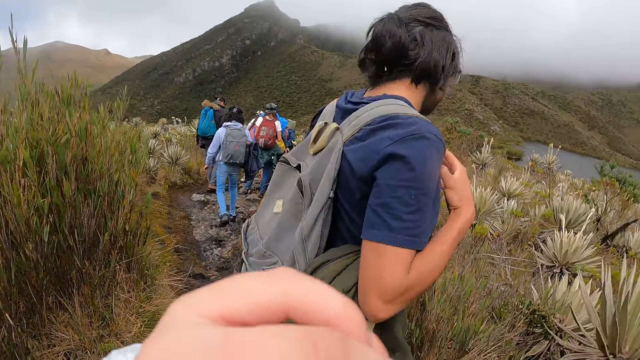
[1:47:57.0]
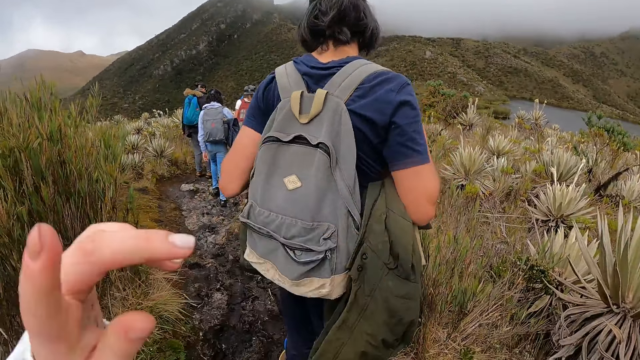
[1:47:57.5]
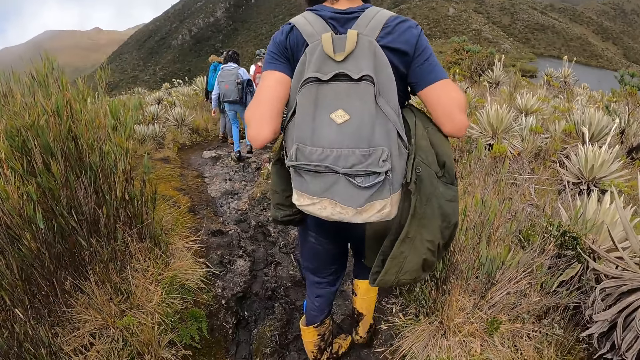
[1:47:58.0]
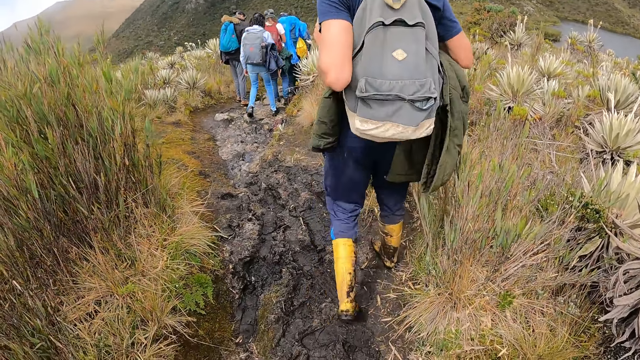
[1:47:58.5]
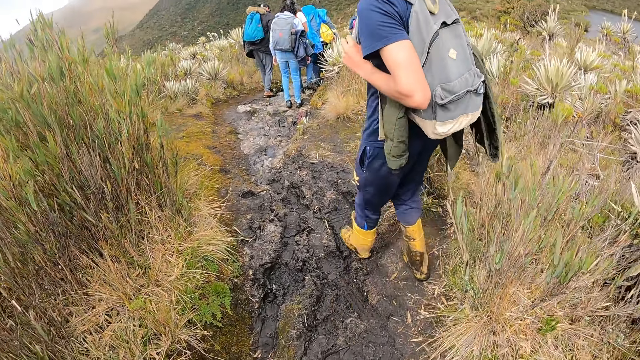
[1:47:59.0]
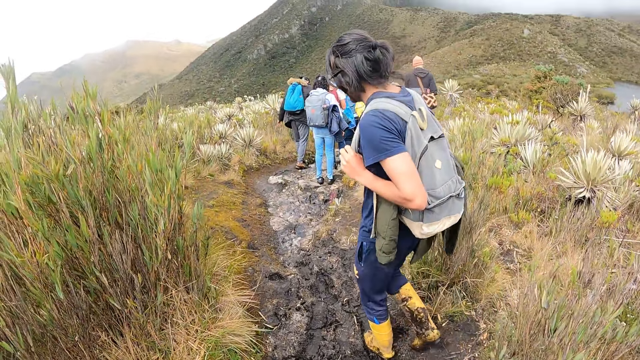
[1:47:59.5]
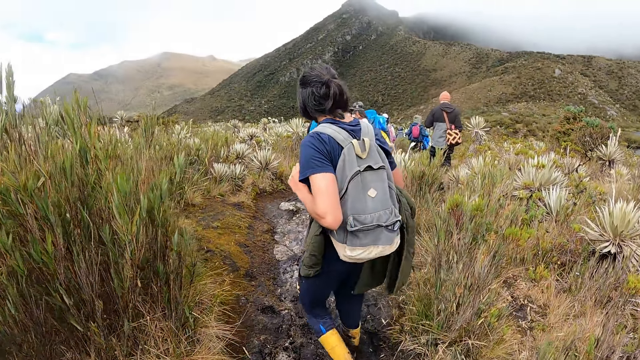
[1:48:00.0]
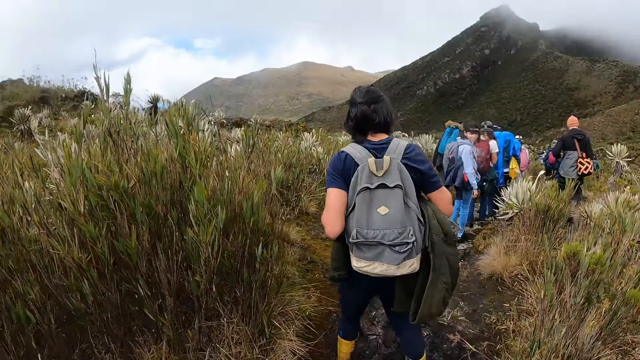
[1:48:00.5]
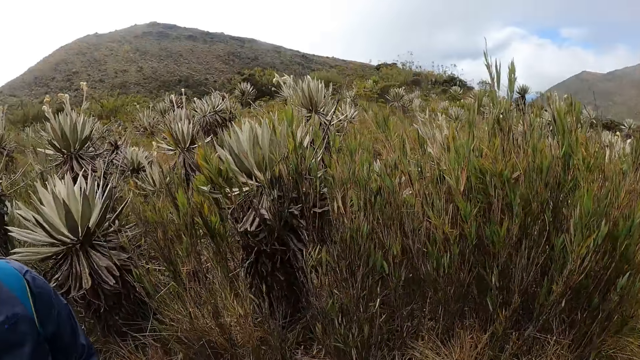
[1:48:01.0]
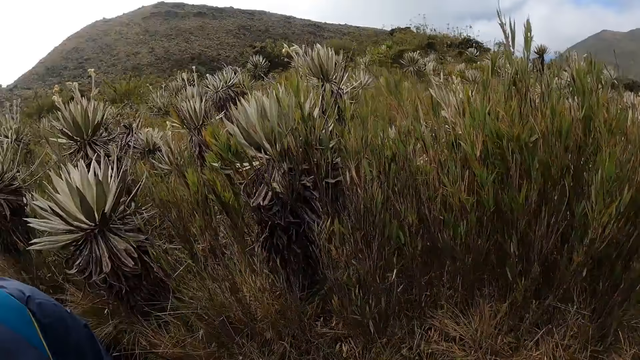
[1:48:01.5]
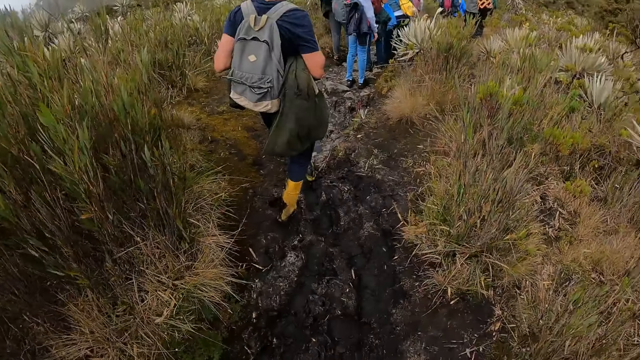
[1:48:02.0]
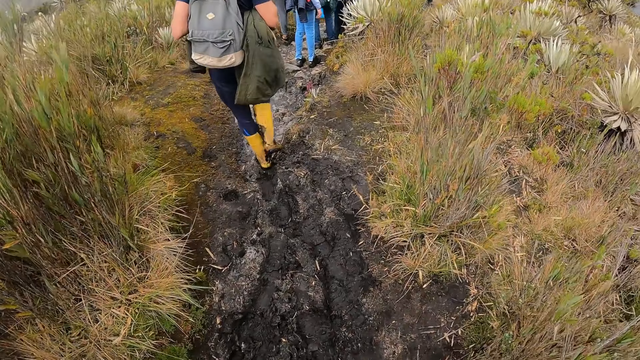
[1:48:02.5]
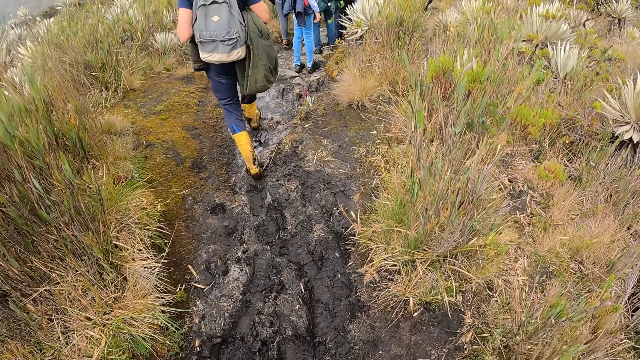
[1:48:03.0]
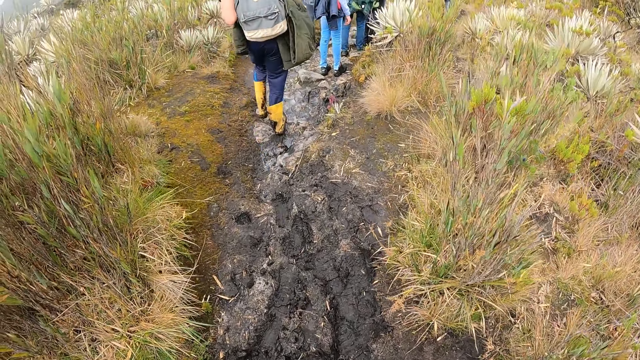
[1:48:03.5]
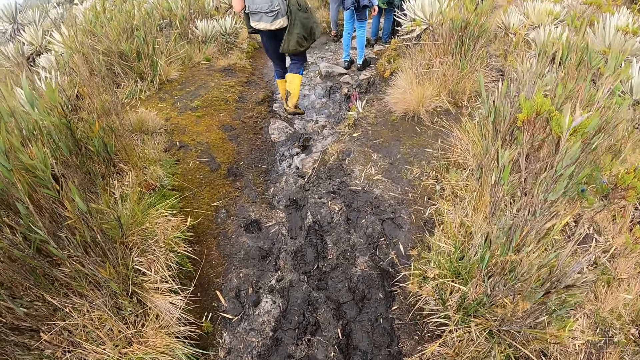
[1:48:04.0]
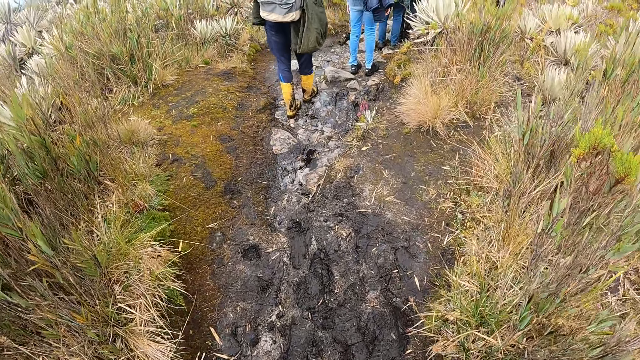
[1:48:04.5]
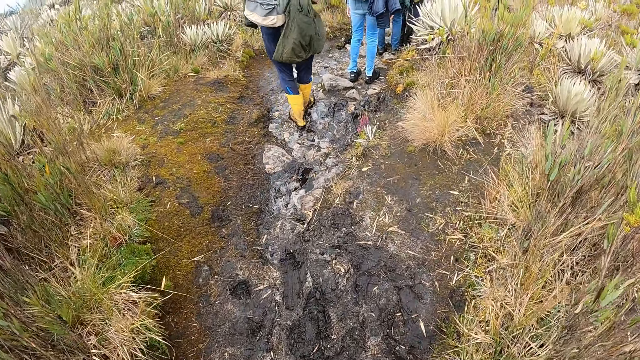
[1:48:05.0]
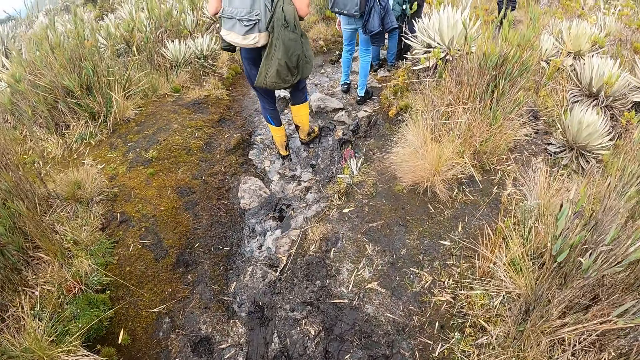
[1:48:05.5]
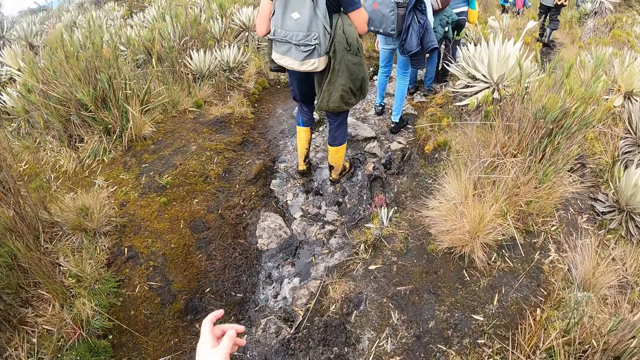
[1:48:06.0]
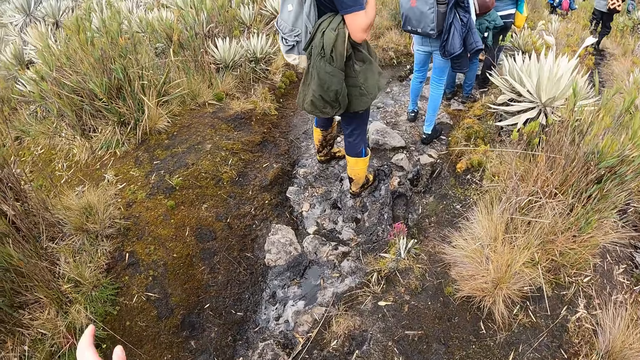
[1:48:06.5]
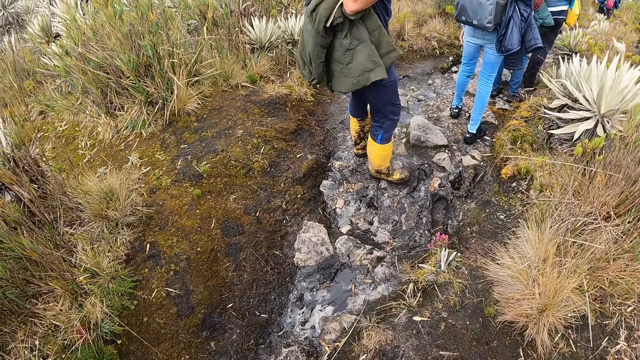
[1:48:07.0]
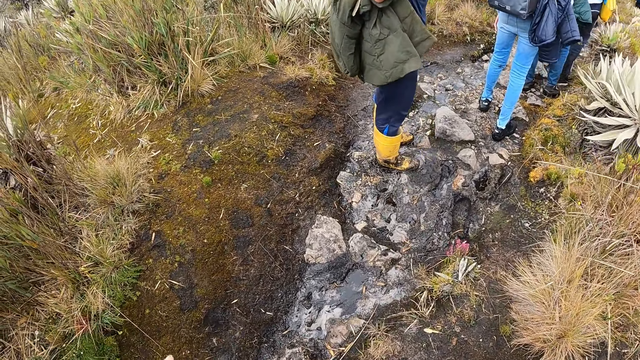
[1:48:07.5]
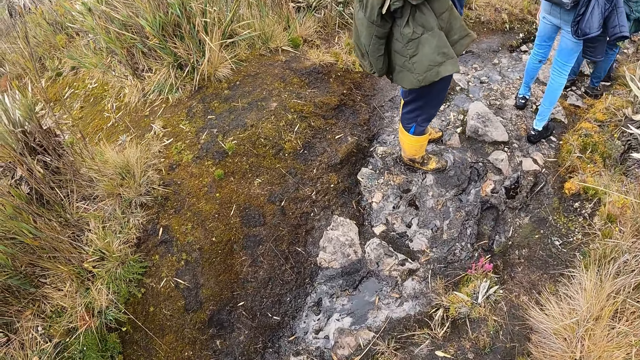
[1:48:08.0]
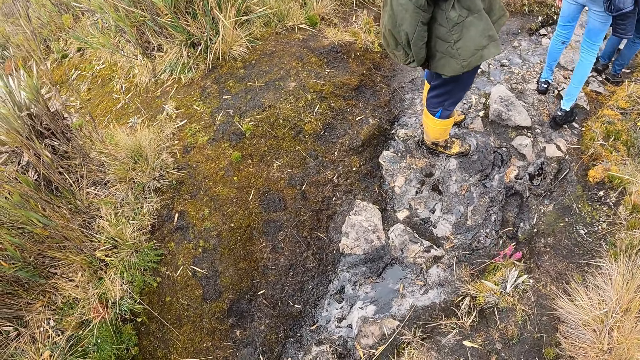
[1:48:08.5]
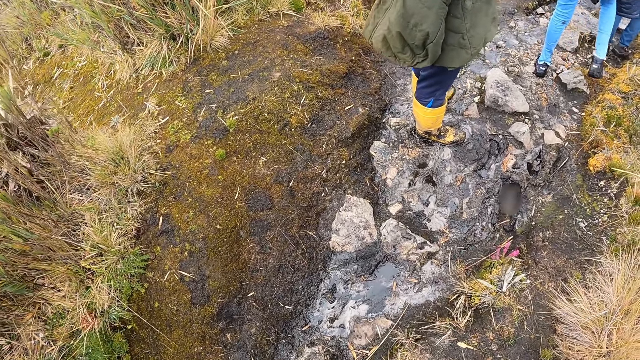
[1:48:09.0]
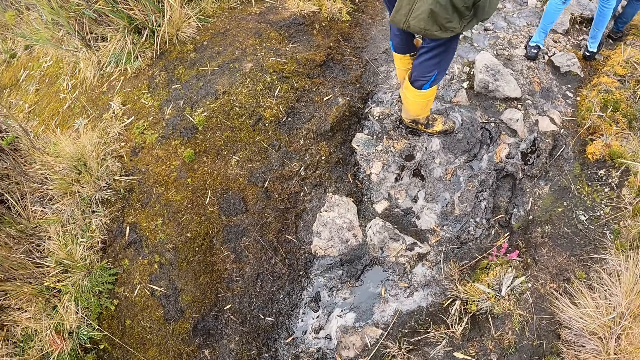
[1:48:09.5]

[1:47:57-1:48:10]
The man hikes towards the foot of a hill. The camera wearer turns towards the man. They hike towards the foot of the hill. They look down.

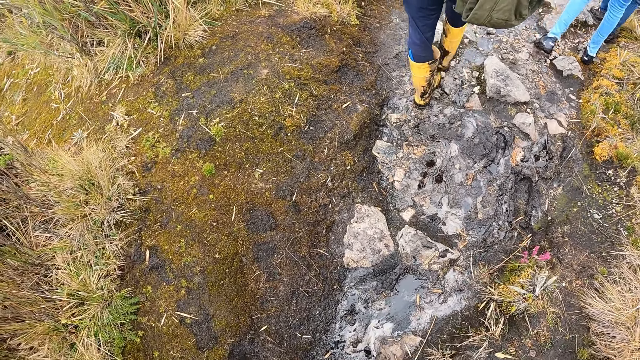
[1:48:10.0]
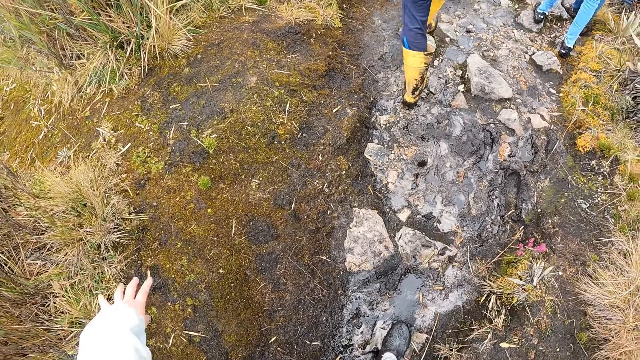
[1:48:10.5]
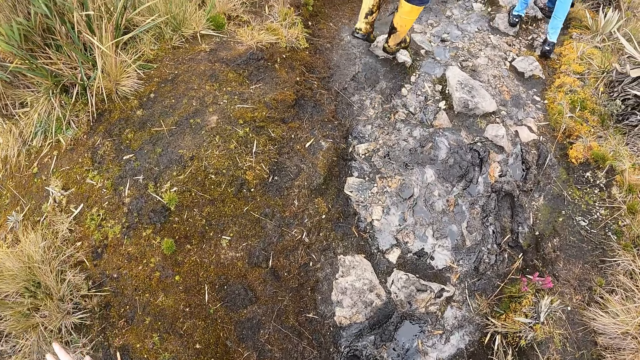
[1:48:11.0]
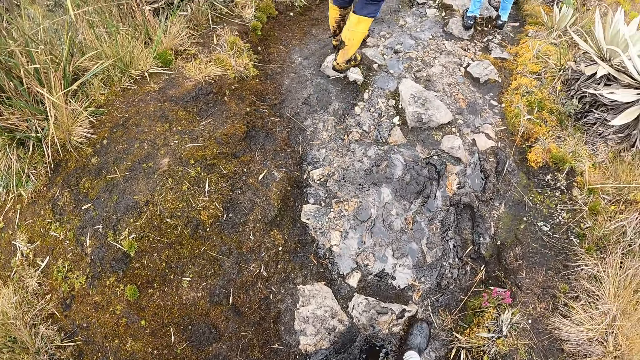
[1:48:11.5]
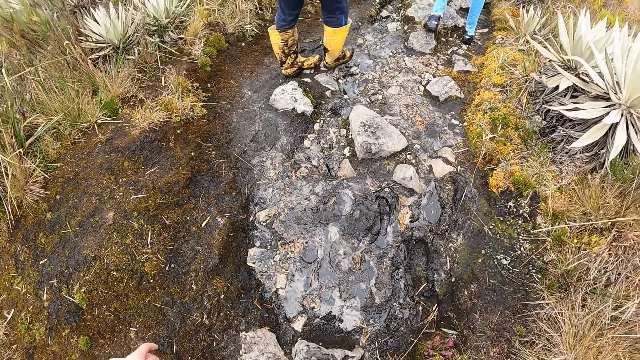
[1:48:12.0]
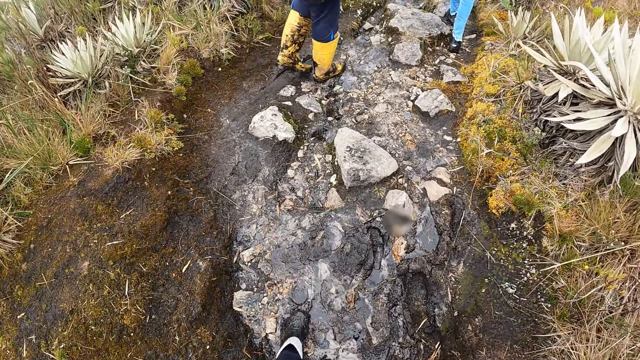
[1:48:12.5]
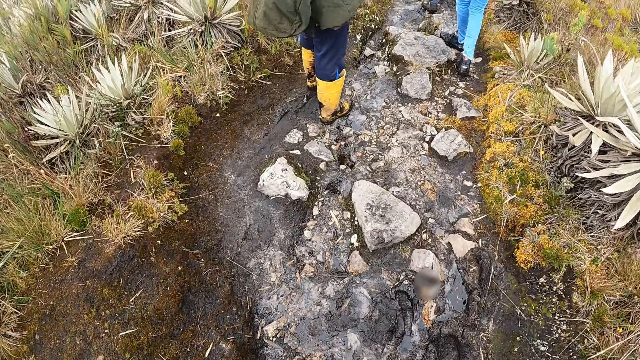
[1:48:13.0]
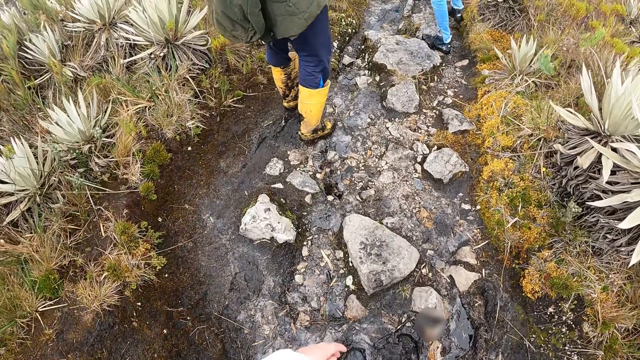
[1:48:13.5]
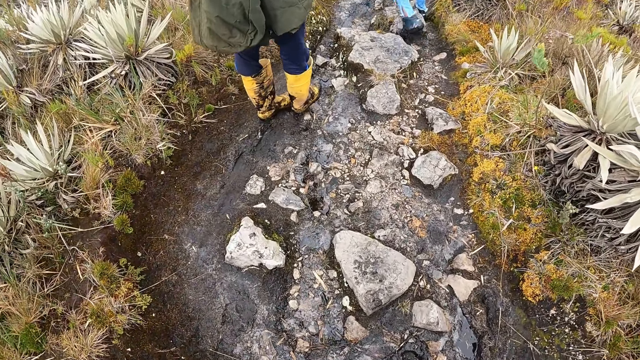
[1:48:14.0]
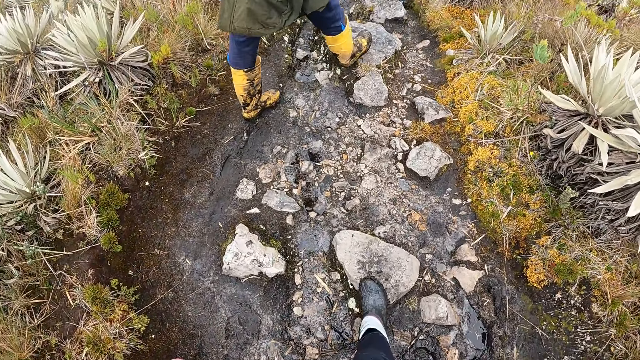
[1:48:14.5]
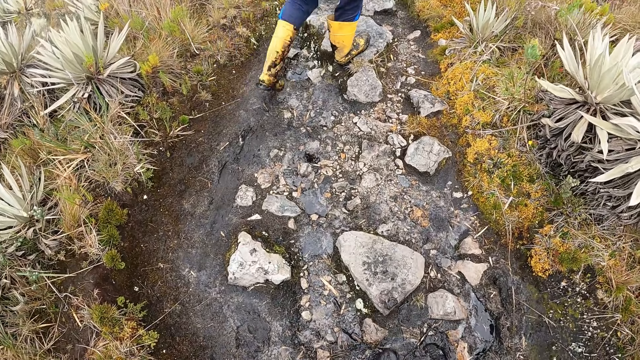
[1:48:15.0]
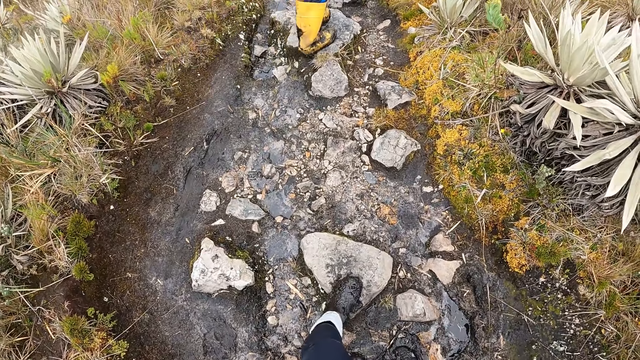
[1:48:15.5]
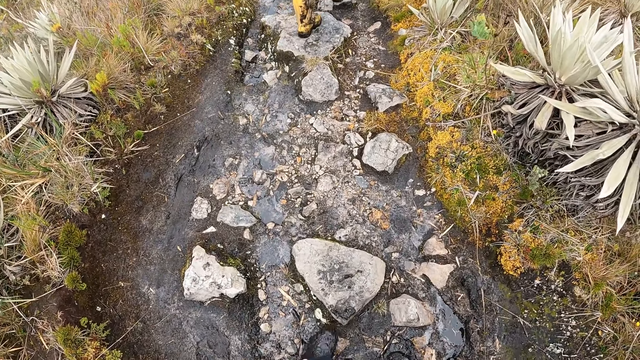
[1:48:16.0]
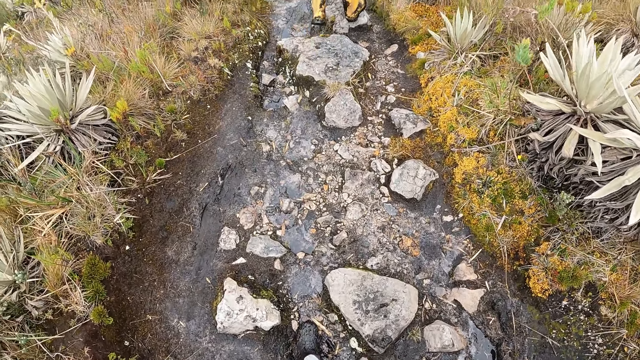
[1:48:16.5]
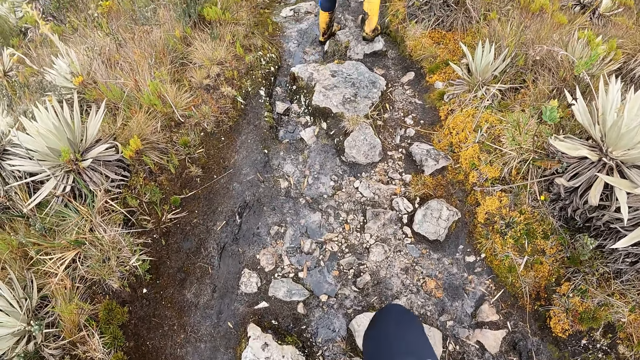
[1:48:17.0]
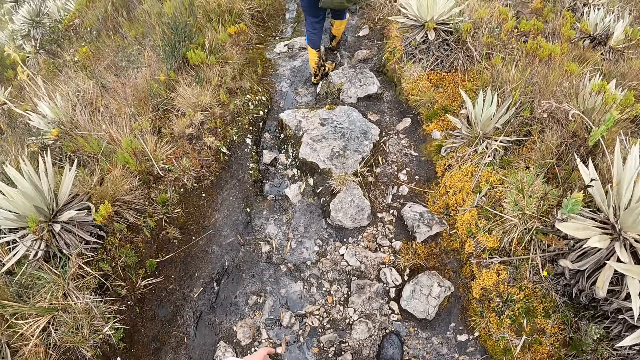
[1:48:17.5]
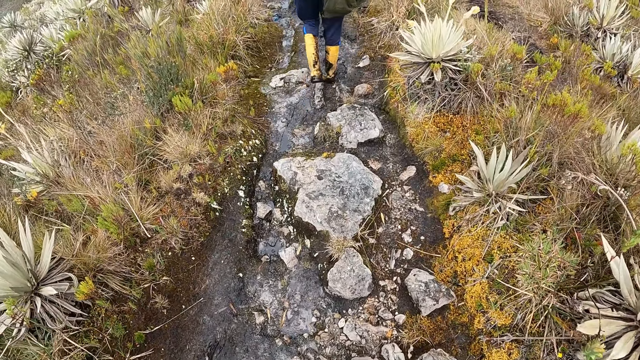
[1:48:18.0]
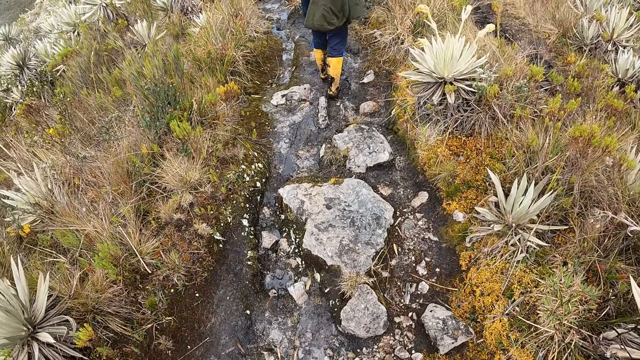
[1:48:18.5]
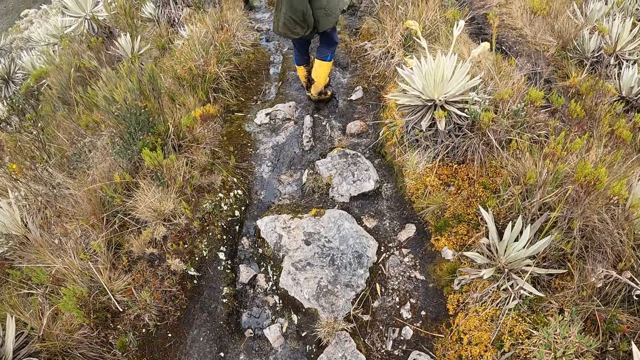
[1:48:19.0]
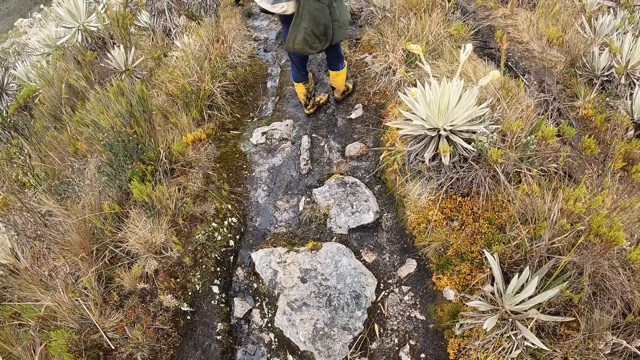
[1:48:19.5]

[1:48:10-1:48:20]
The camera wearer walks on a garden. He cleans the foot of his boots on a stone.
